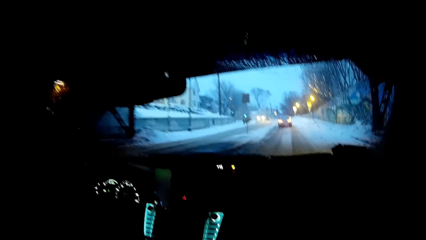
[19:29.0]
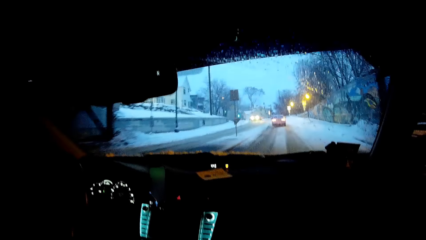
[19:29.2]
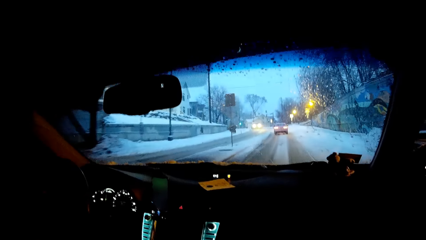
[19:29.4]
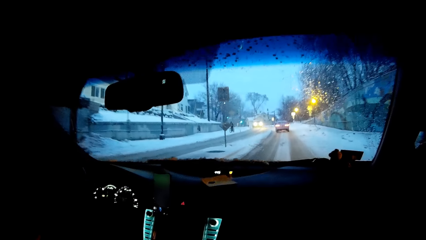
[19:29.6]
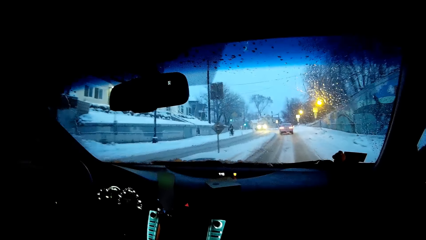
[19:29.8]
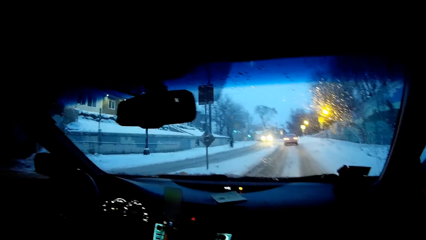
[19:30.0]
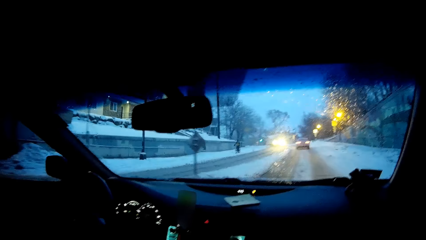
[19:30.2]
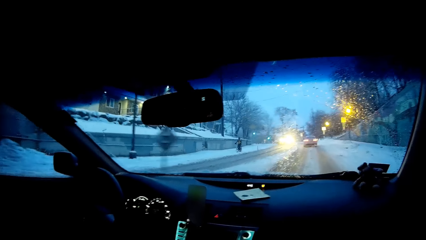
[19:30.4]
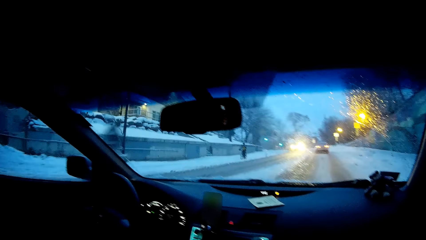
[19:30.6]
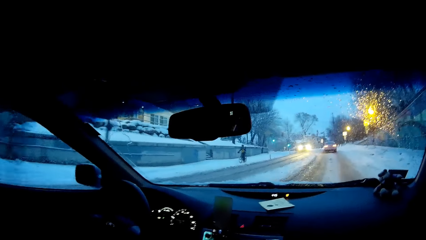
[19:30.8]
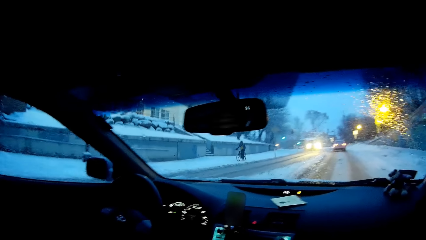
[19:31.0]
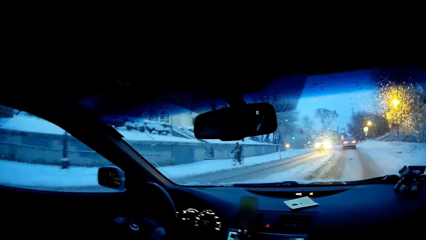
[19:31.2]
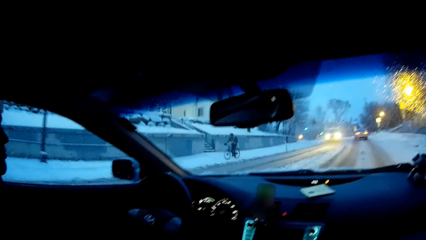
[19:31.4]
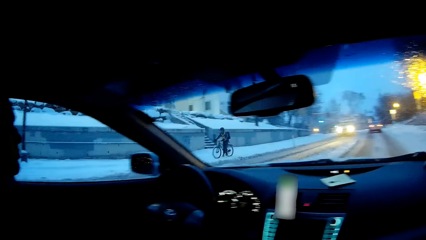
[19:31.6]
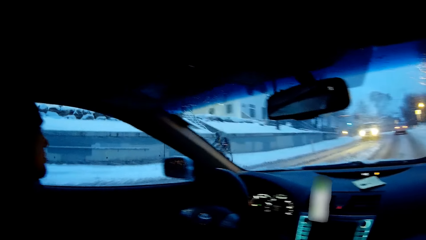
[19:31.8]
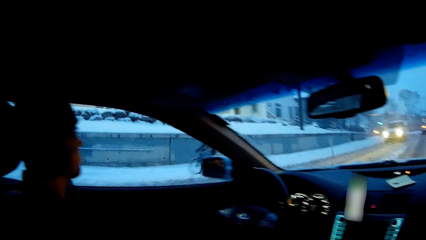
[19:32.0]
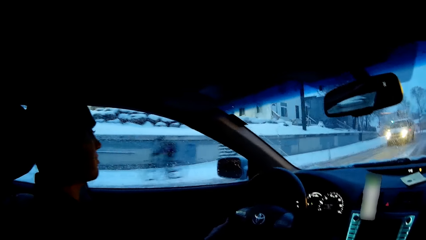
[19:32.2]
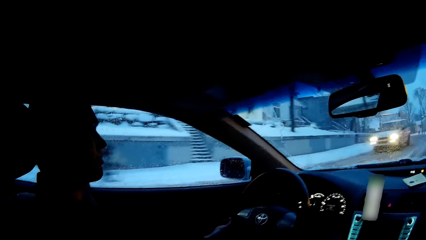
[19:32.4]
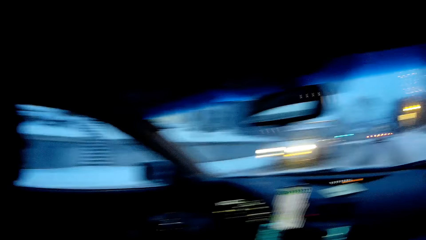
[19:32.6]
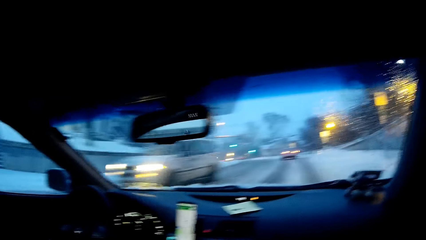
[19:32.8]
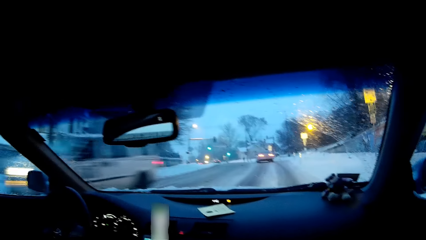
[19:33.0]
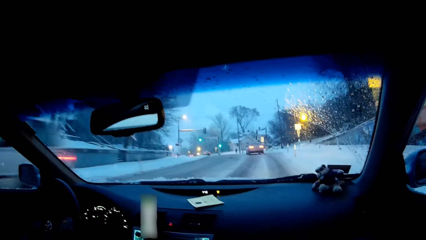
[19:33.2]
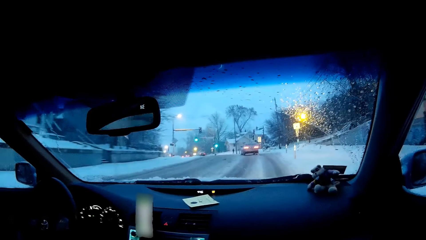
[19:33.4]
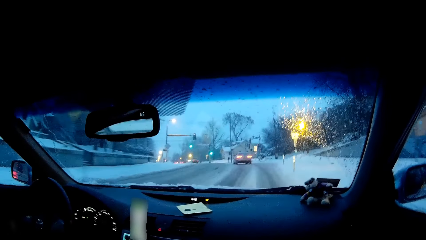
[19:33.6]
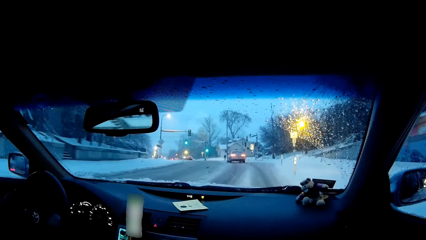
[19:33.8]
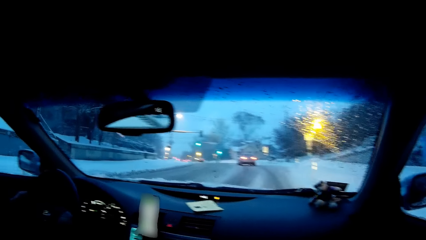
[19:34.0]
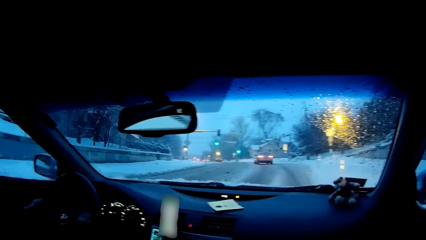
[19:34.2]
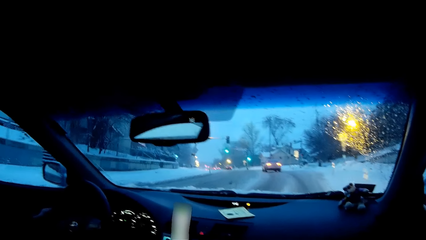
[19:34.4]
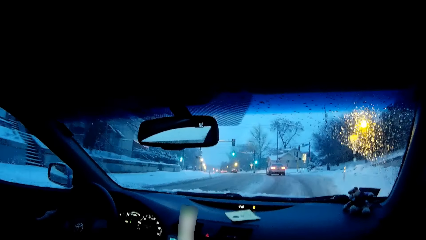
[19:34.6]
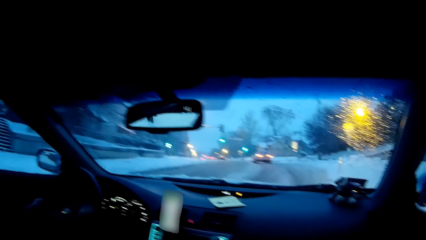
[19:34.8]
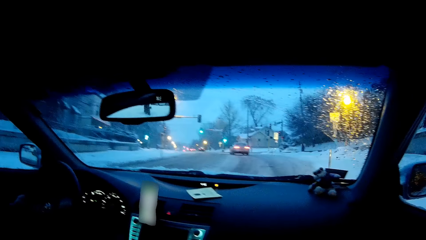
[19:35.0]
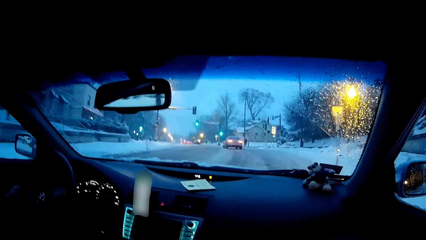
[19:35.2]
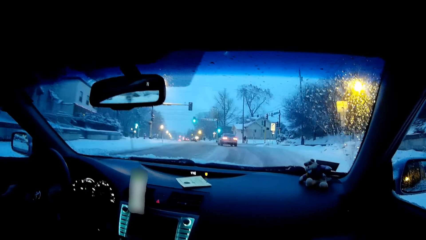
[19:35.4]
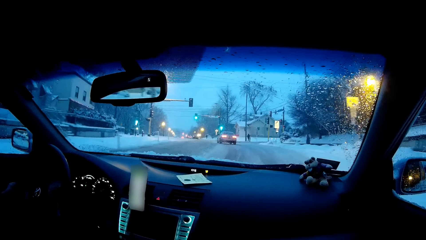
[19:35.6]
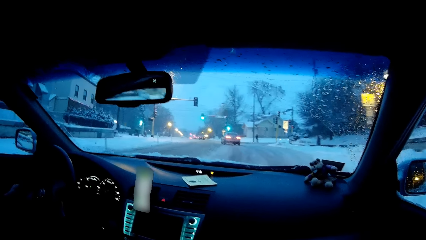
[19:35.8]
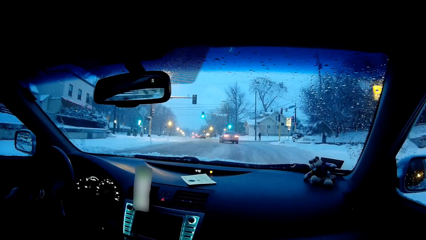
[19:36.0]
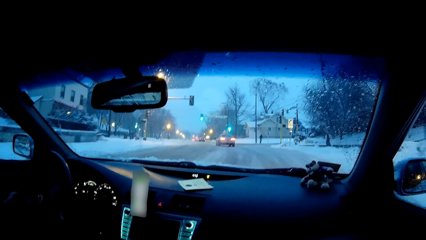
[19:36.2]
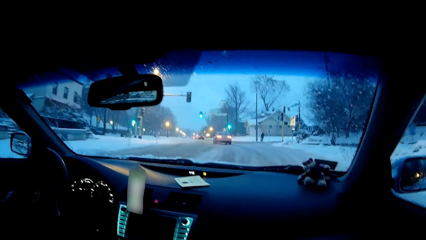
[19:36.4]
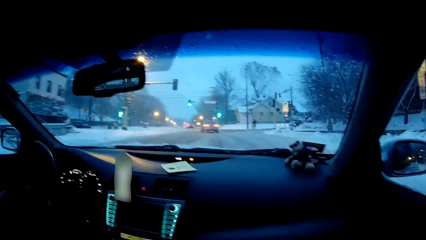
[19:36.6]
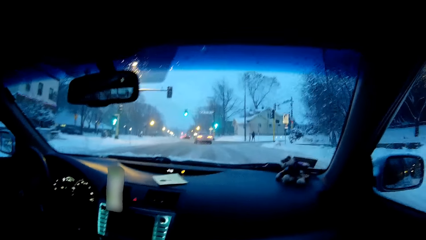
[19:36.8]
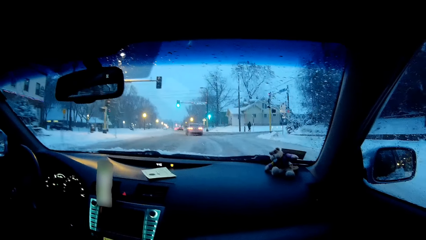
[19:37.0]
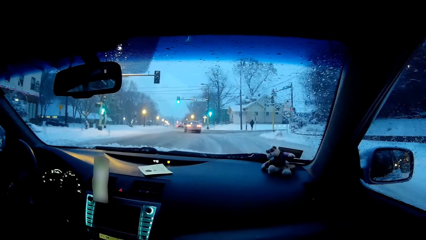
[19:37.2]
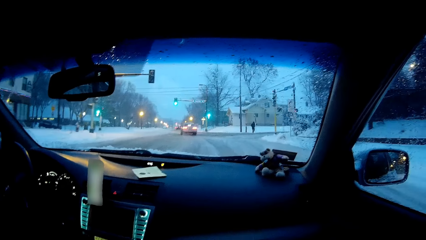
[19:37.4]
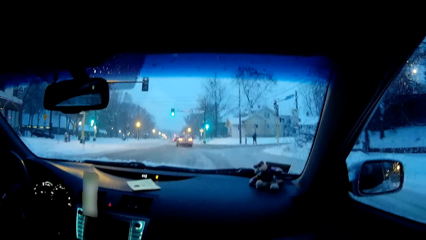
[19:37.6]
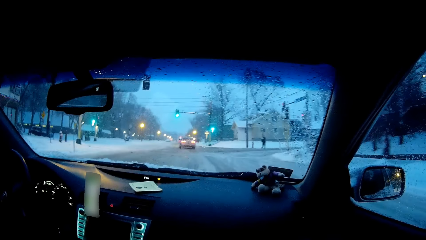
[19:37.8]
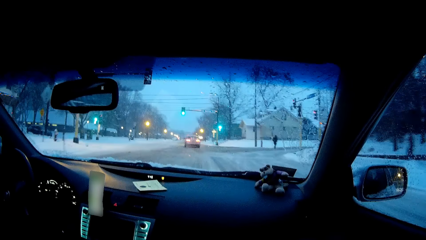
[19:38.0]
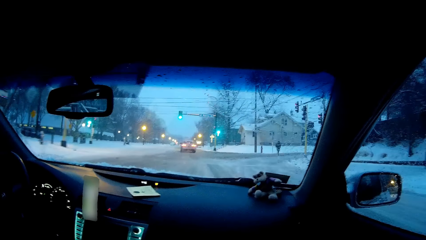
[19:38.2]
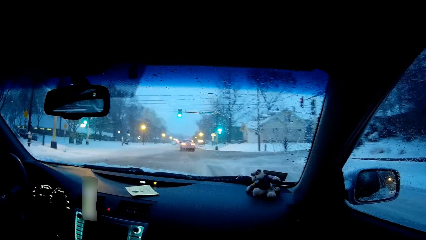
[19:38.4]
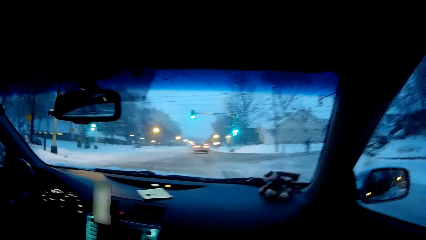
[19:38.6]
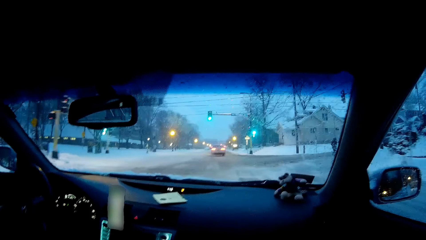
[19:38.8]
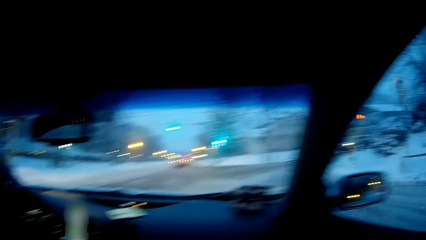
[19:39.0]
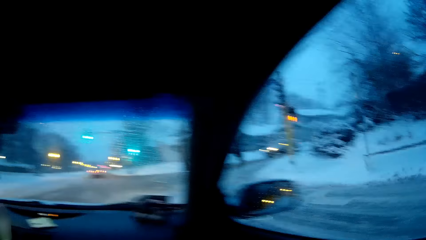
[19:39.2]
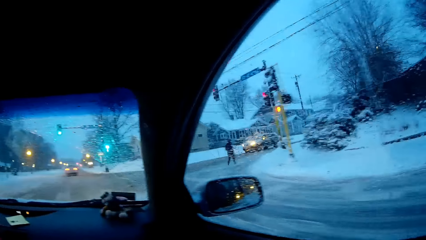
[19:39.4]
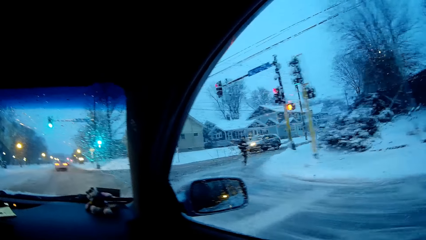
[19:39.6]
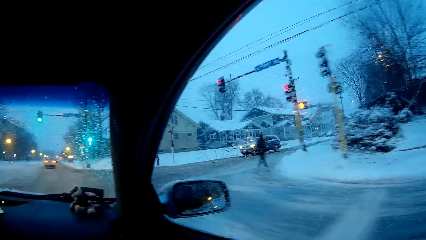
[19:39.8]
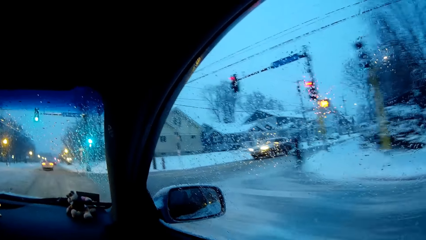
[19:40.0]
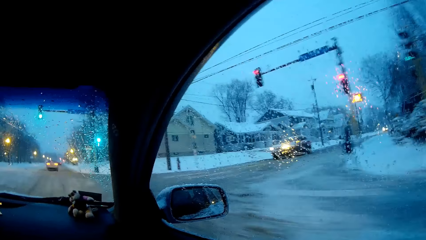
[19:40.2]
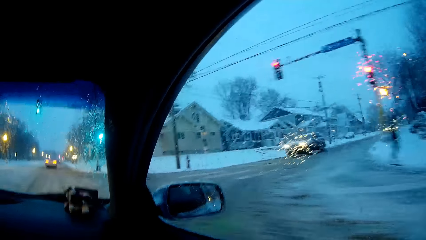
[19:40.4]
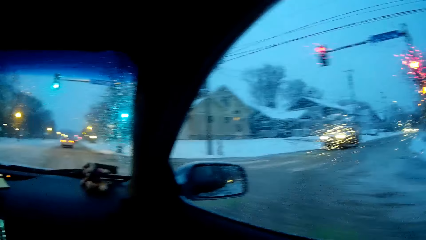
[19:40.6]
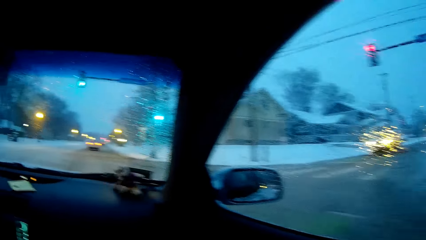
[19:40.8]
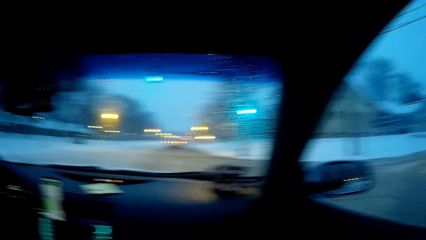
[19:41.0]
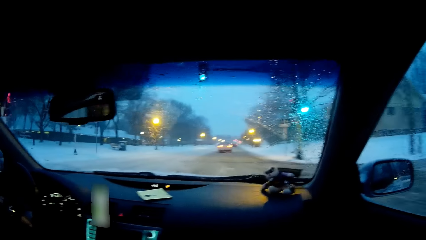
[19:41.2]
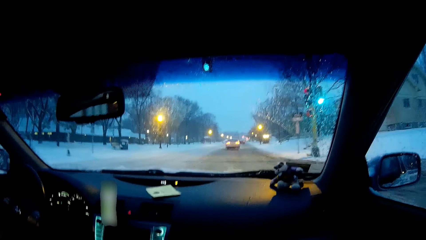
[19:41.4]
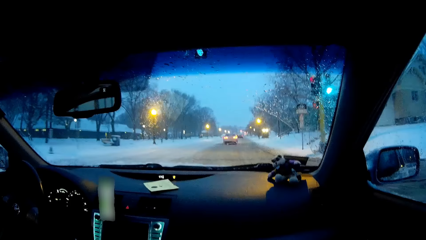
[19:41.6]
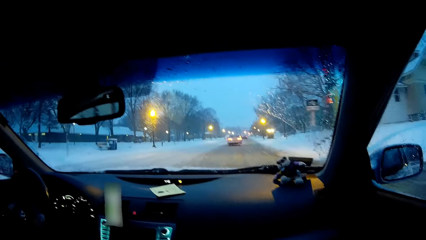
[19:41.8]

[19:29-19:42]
The camera wearer looks at a man. They look forward. The man drives on the road. The camera wearer looks at the right side. They look around the road. They look forward.
